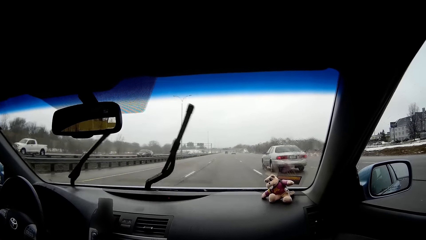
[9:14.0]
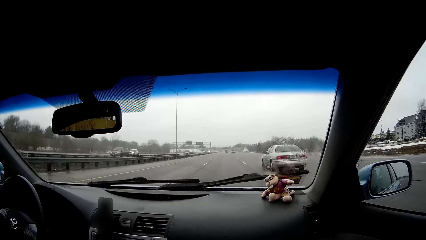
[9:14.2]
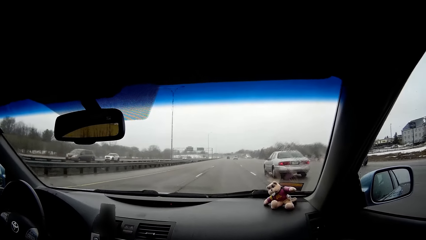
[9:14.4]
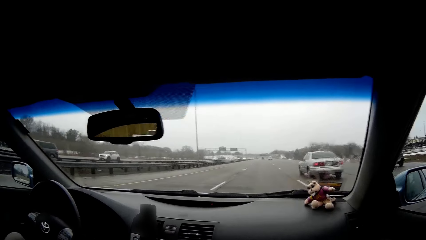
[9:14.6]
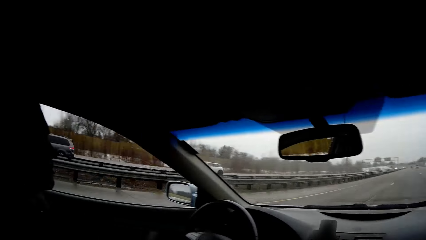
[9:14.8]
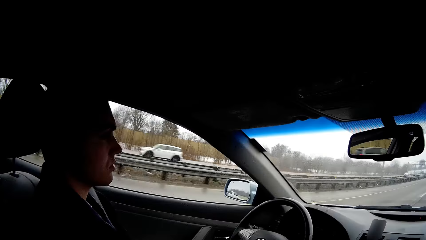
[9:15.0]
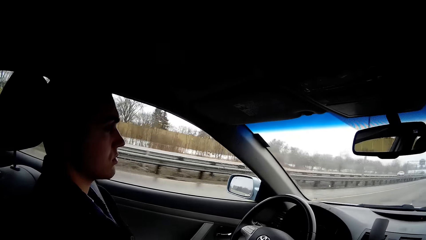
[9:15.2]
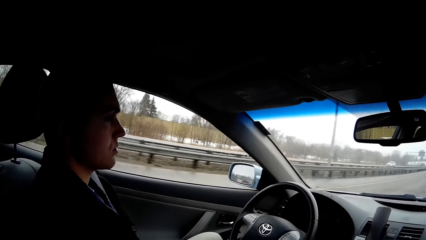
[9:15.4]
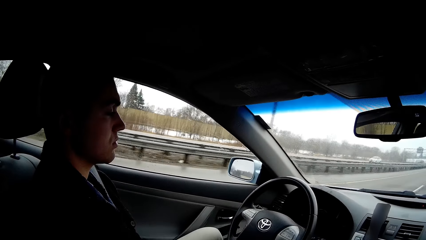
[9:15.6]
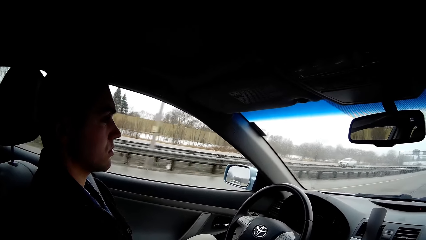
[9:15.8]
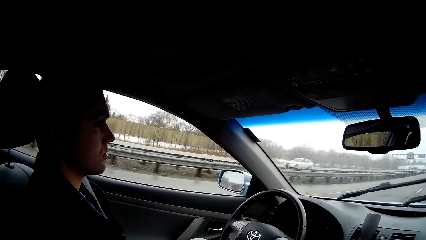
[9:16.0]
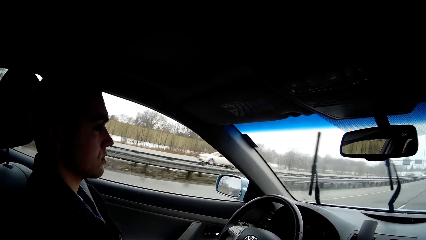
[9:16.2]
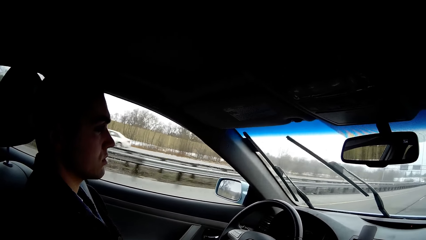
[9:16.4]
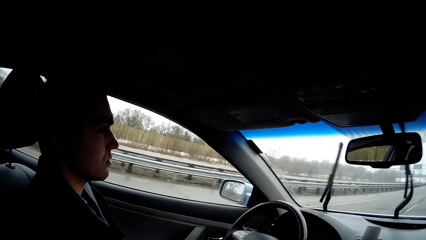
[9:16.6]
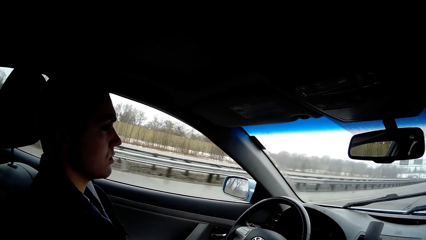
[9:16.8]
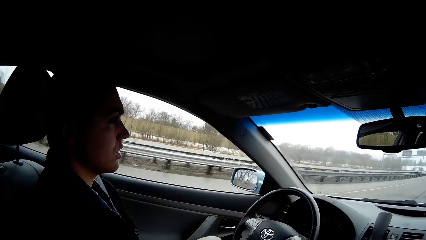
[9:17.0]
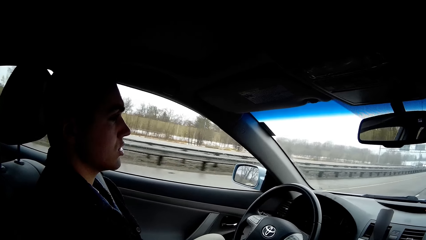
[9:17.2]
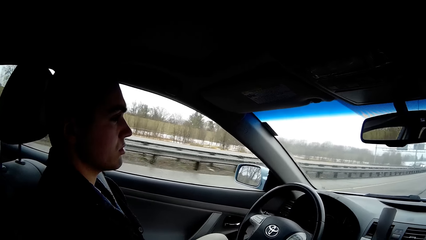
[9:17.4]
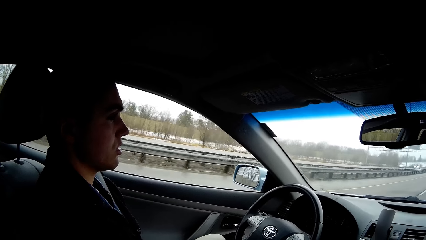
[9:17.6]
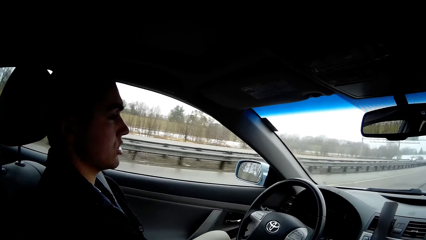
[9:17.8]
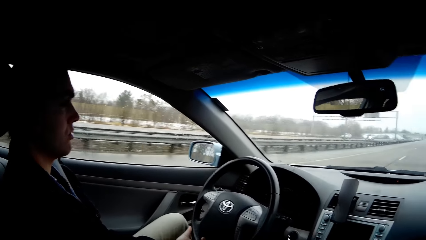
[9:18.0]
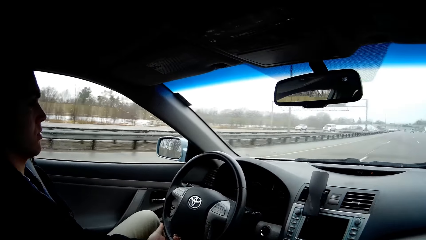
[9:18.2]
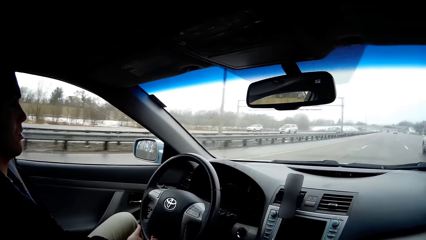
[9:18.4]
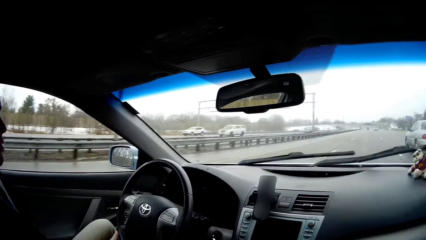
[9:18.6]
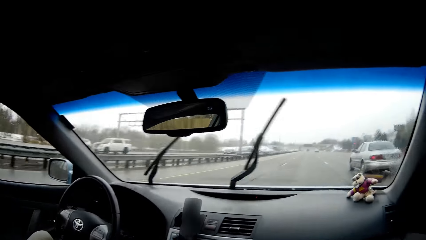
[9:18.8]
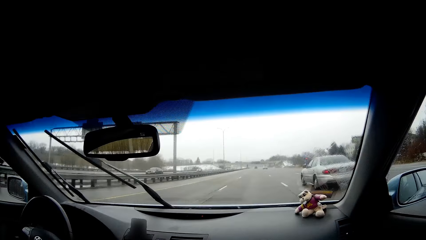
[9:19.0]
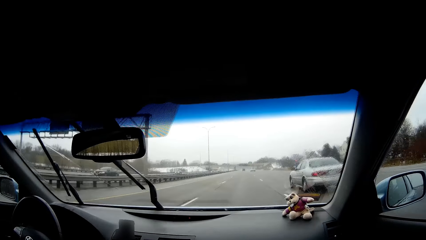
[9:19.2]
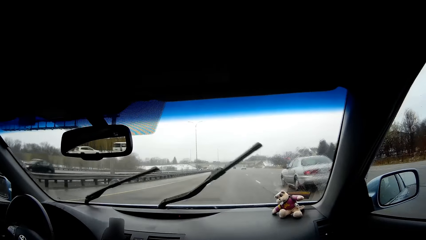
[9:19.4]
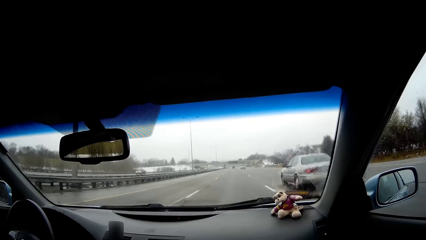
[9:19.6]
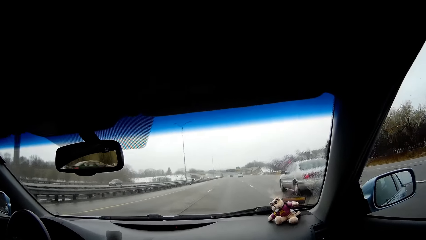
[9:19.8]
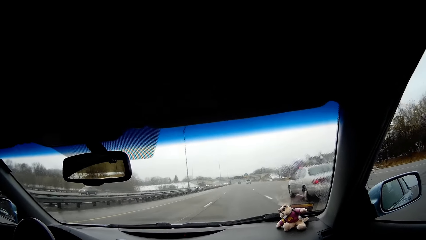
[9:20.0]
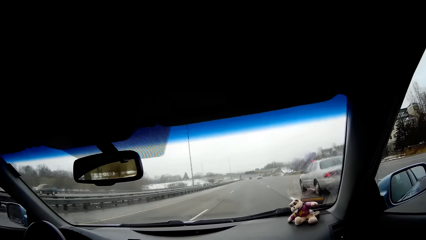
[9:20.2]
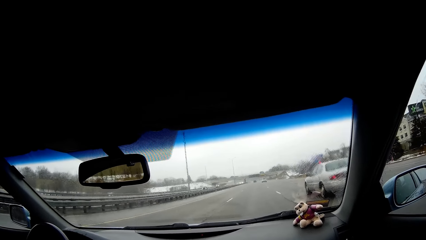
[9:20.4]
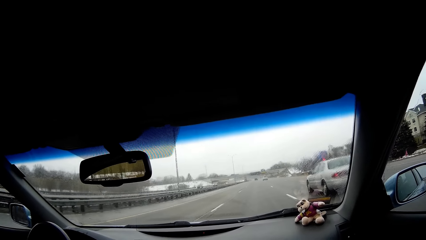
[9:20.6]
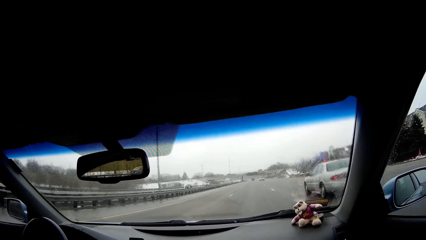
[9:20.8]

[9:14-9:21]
A man drives a car on the road.

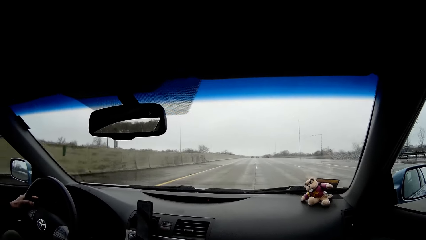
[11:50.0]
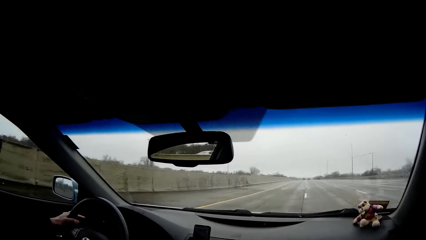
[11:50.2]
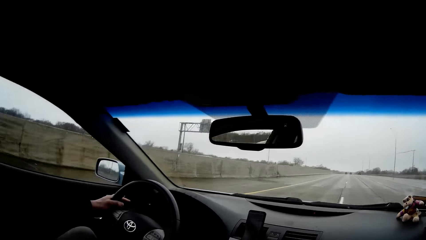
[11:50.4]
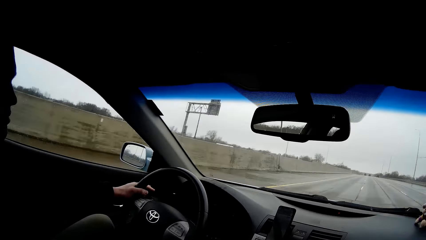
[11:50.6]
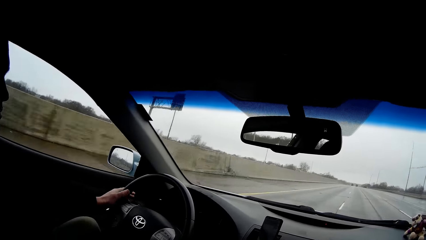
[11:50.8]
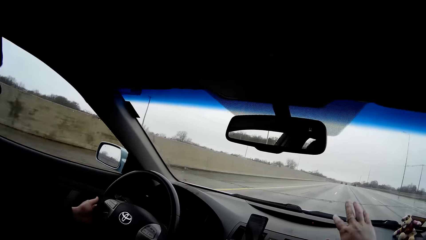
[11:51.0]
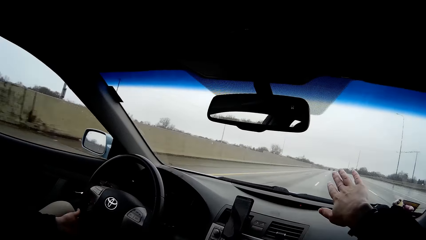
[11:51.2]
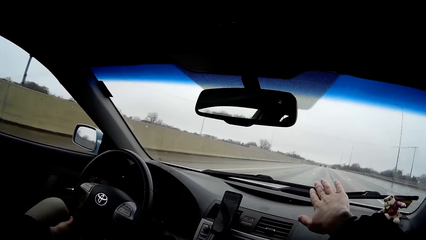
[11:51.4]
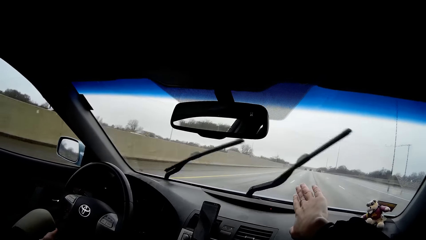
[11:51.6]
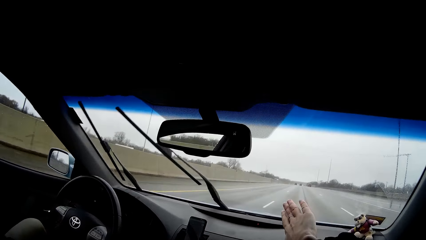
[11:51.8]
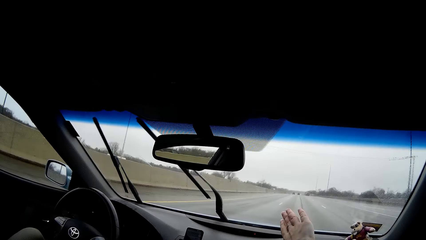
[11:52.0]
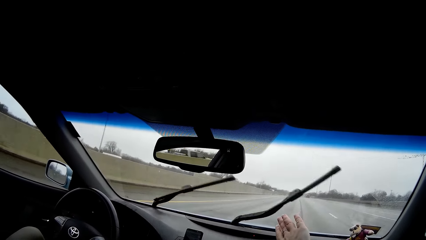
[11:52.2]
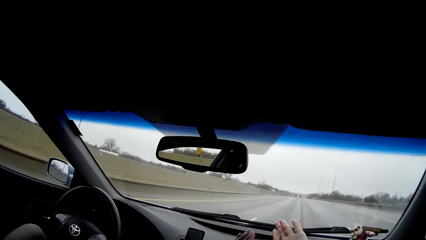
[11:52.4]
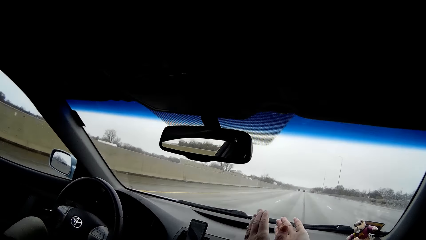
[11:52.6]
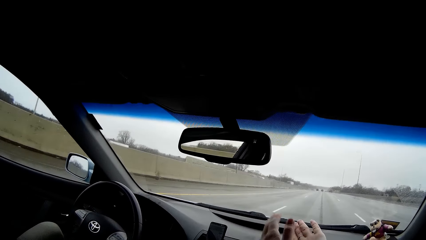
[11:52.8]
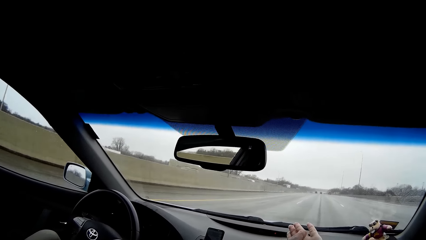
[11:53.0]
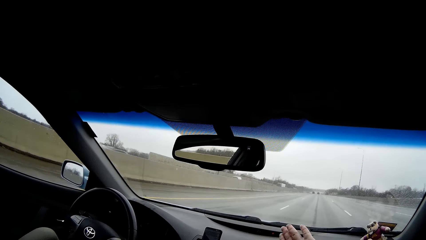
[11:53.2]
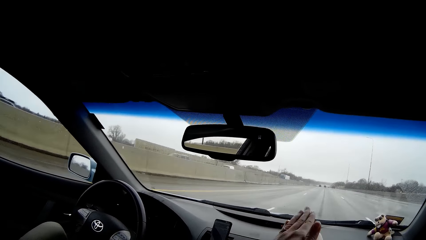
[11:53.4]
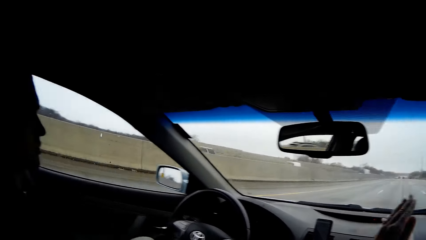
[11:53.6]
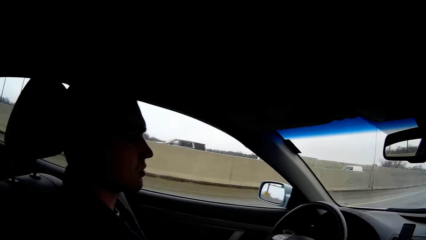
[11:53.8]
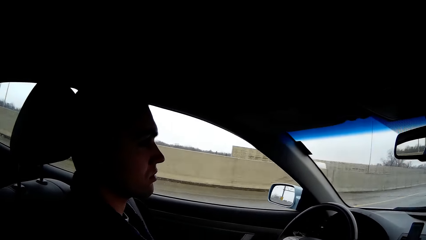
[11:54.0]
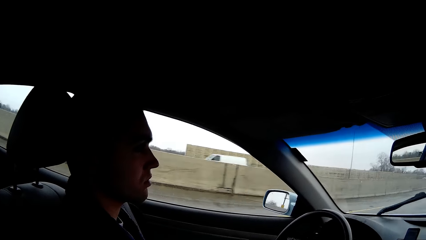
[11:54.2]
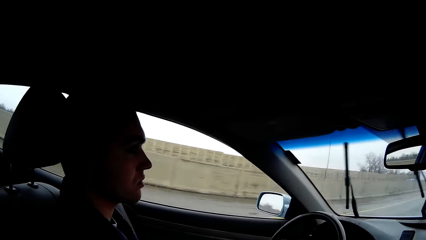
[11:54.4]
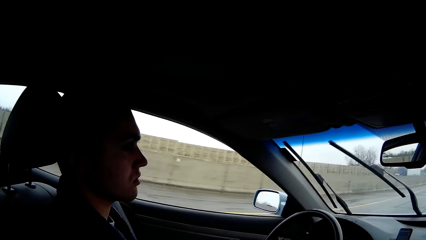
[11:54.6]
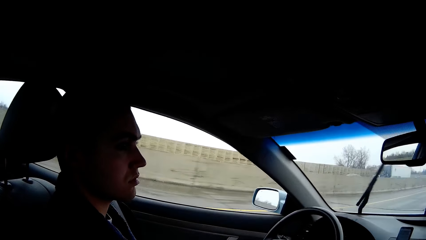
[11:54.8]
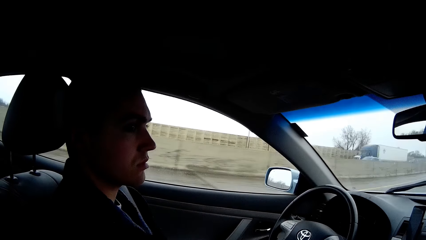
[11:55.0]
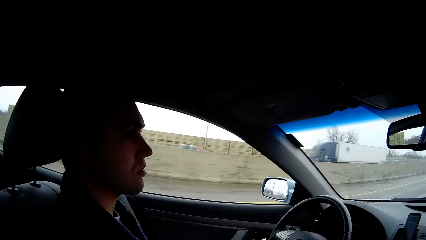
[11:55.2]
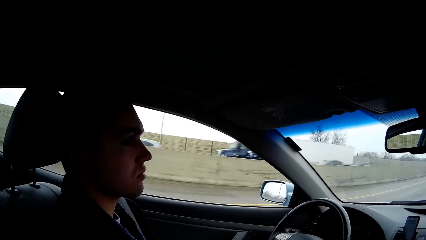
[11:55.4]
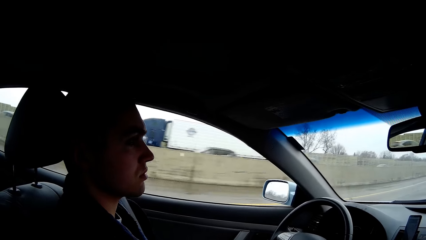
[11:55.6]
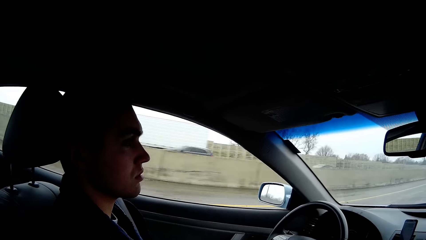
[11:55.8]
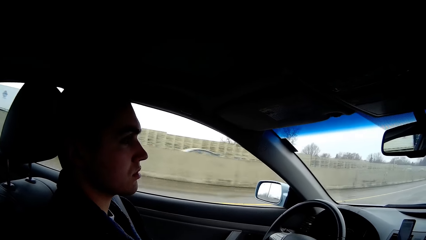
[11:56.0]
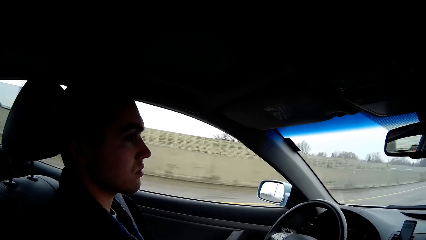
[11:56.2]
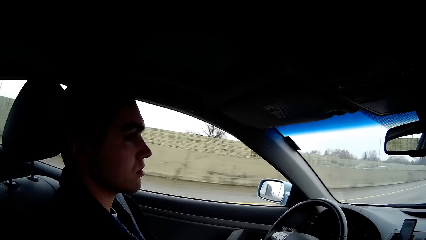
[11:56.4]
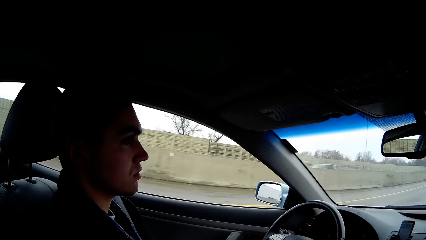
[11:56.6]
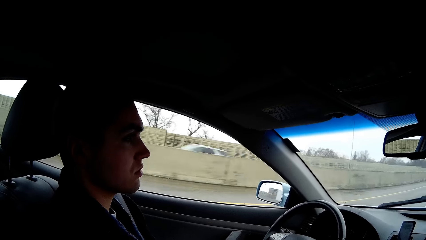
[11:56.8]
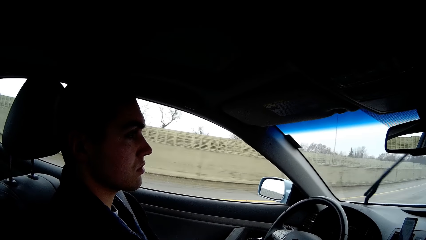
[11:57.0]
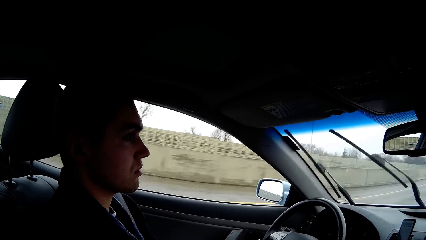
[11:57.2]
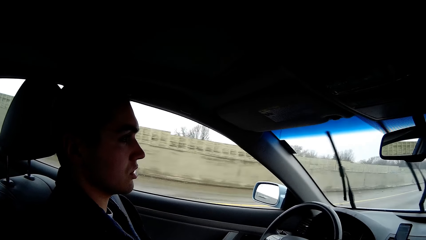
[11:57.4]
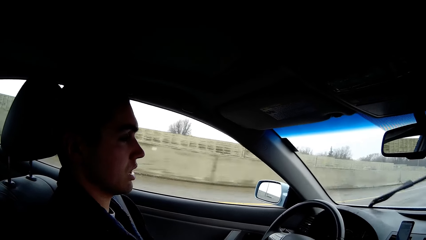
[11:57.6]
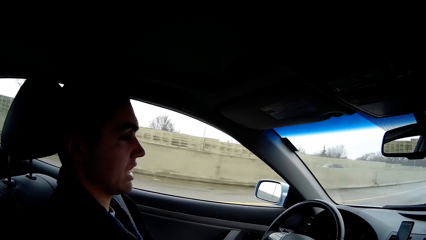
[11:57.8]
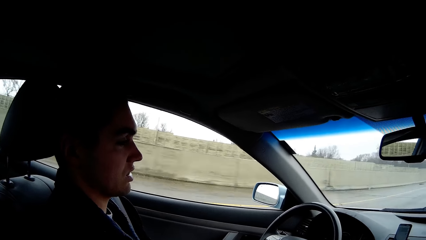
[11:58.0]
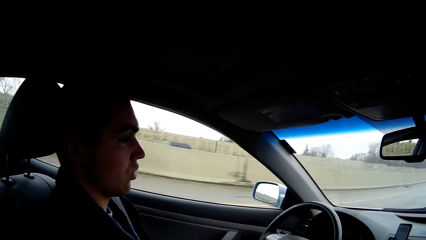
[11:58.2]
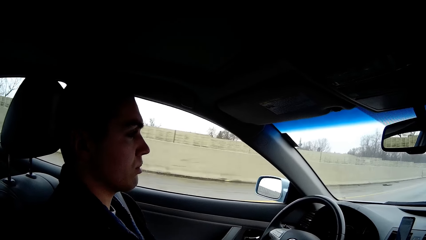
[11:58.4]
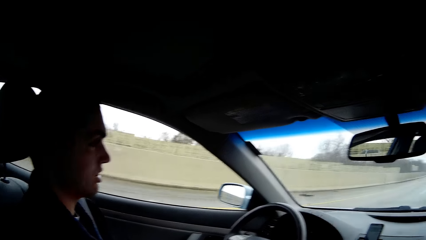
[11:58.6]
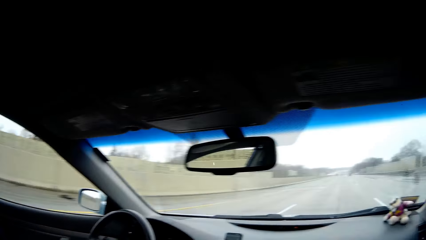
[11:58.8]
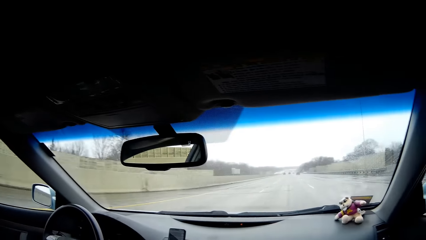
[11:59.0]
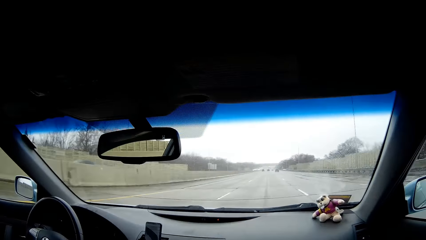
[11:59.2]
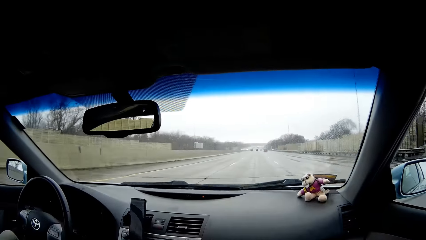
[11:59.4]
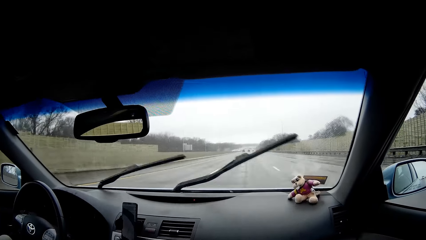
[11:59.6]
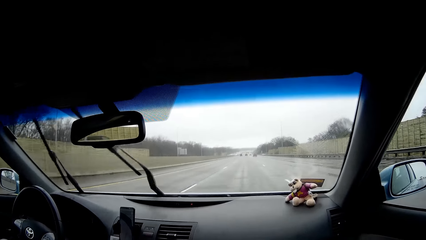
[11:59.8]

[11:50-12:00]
The camera wearer makes gestures. They drive while driving the car.
